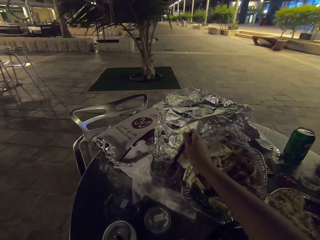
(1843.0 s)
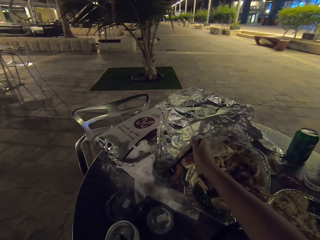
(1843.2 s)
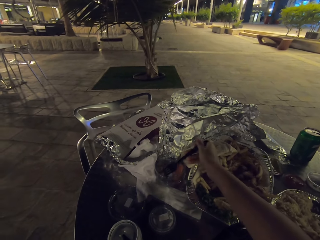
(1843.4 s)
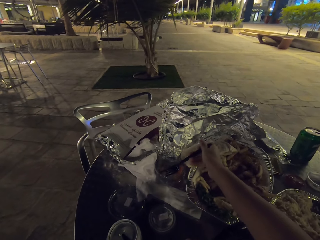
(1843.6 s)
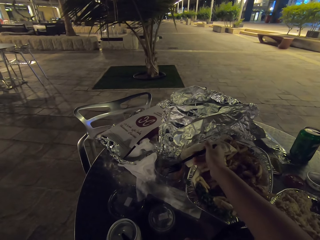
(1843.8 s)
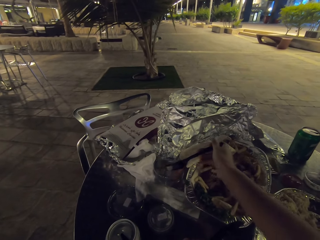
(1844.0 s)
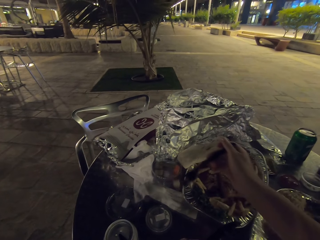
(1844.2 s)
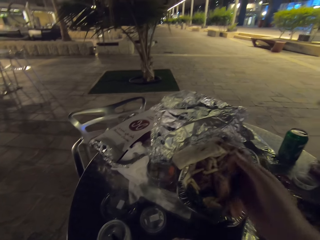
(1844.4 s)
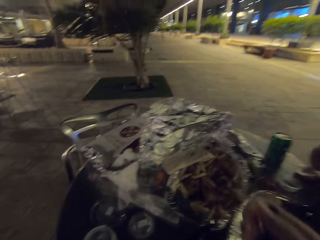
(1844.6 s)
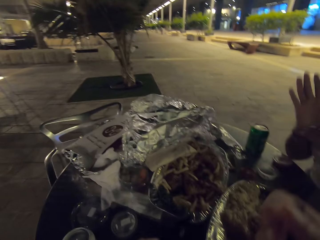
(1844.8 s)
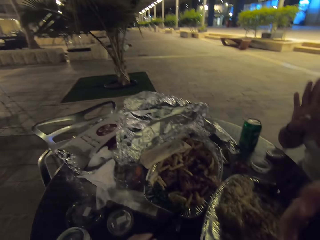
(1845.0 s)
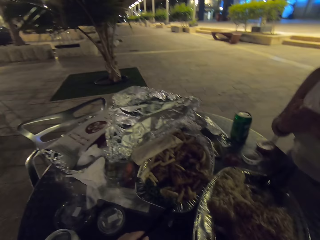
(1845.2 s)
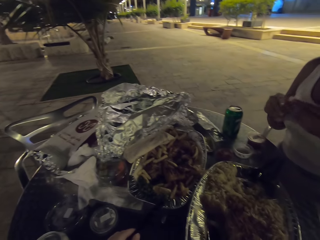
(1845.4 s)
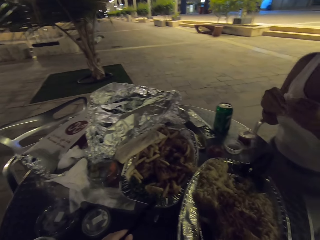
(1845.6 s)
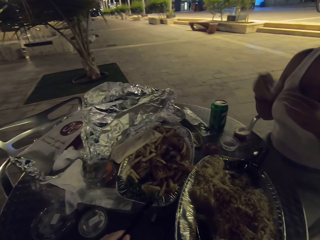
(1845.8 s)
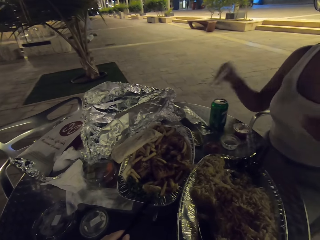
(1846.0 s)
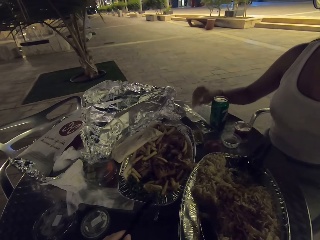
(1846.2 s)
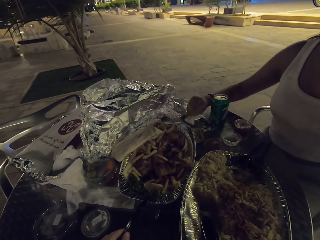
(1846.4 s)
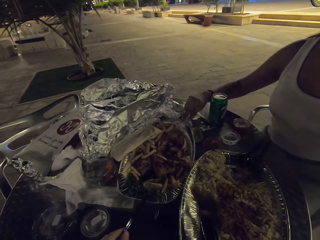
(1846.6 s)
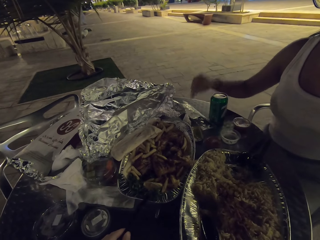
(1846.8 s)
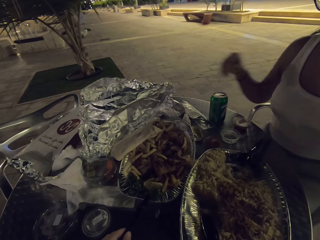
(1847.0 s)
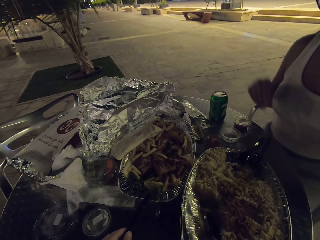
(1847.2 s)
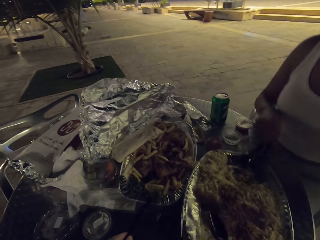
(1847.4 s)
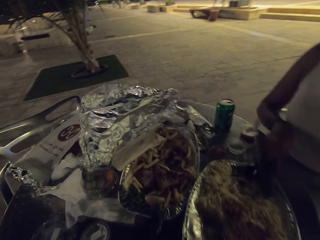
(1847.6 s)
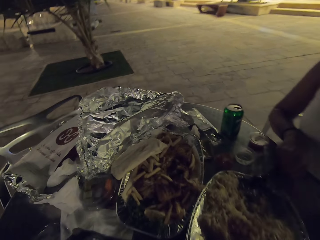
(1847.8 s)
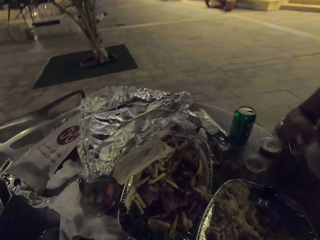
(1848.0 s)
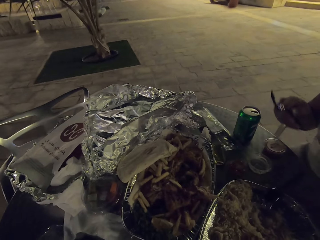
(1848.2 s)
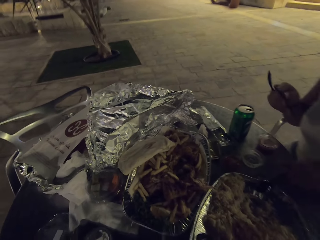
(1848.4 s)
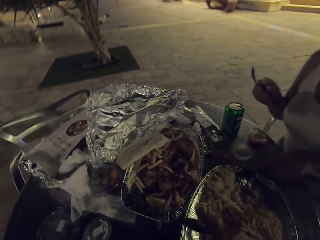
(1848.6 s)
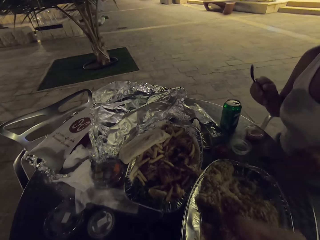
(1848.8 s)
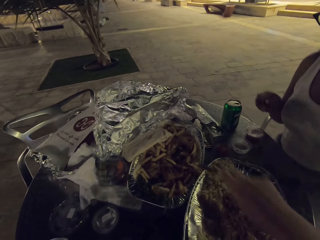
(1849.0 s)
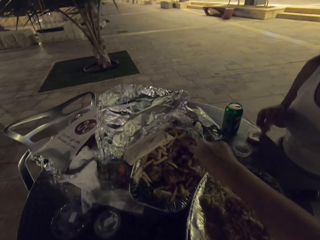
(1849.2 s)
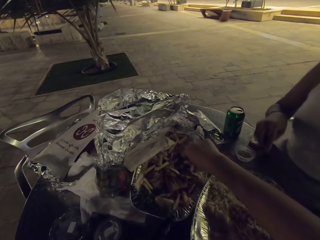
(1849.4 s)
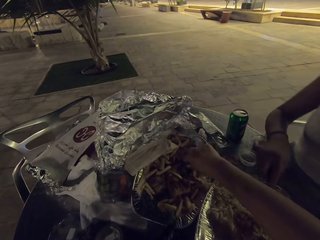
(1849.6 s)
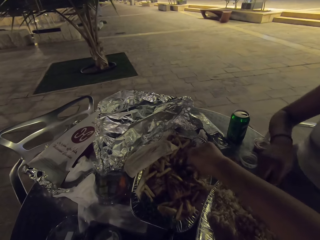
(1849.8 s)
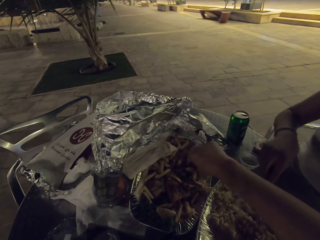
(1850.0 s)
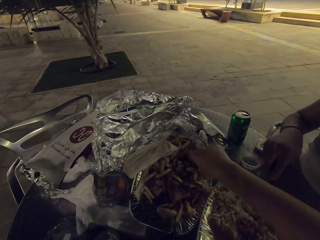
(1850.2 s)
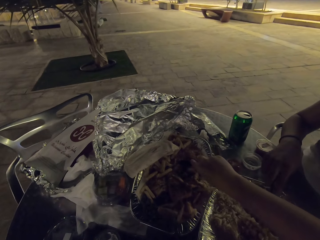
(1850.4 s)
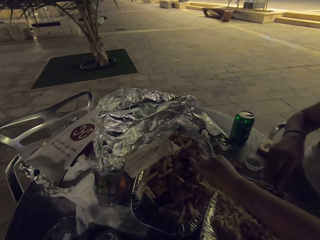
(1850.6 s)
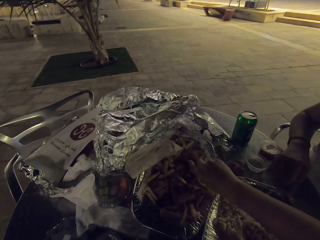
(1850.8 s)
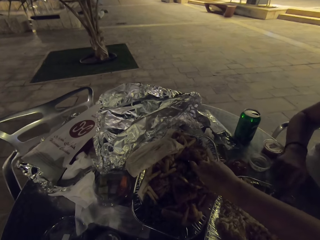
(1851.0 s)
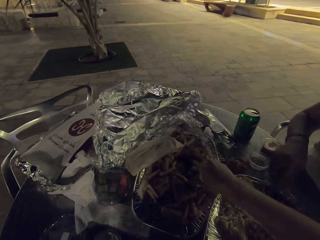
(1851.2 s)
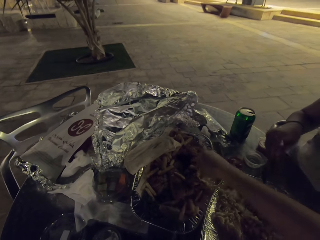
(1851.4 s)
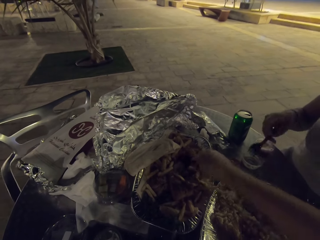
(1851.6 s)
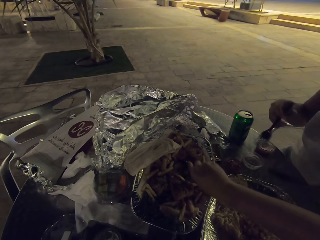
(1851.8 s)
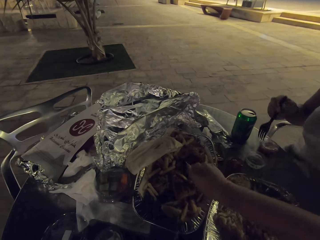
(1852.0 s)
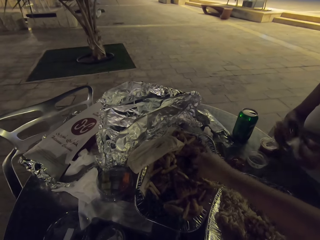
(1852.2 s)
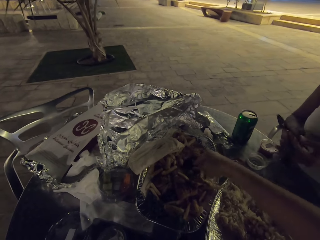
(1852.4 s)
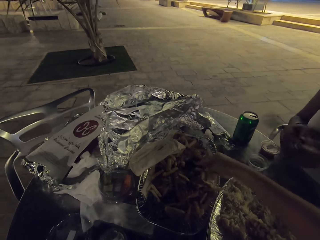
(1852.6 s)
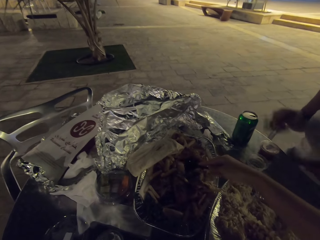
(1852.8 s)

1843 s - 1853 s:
The camera wearer picks something in a plastic tin. A woman puts the serviette on the table, picks up a plastic fork, and eats the food on the table.

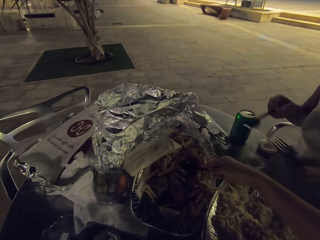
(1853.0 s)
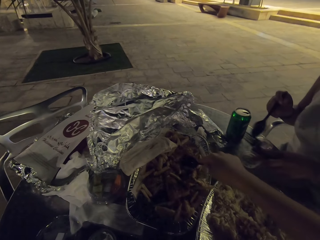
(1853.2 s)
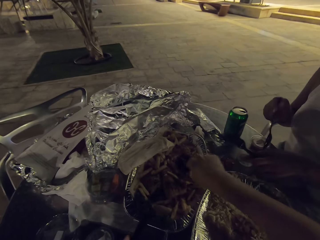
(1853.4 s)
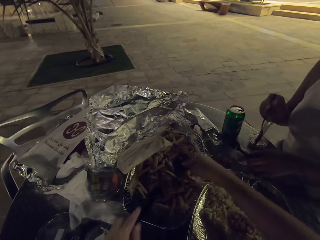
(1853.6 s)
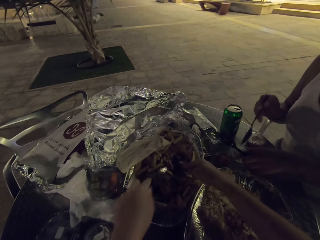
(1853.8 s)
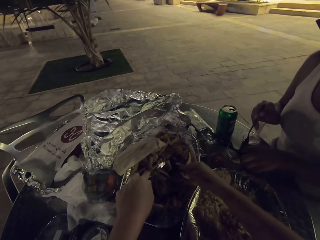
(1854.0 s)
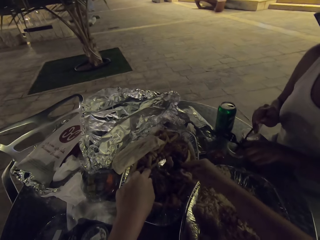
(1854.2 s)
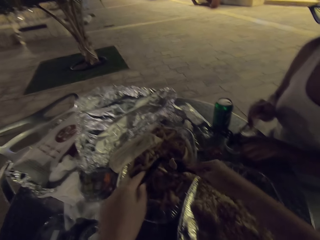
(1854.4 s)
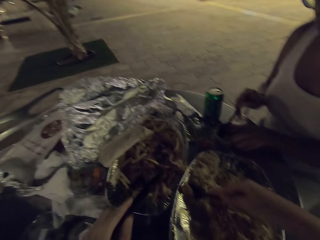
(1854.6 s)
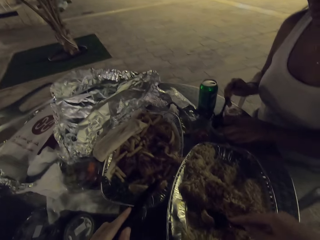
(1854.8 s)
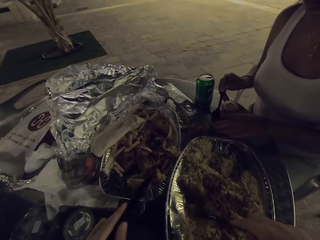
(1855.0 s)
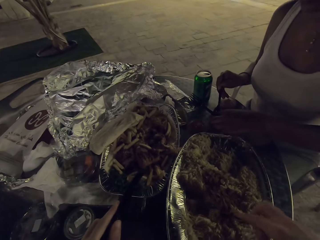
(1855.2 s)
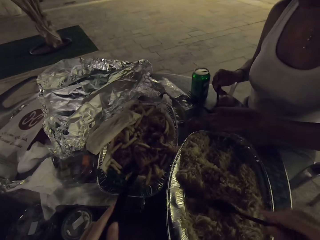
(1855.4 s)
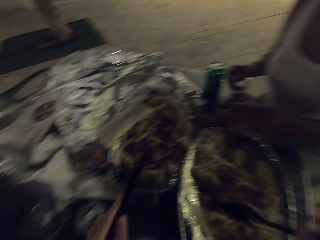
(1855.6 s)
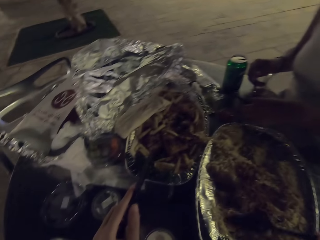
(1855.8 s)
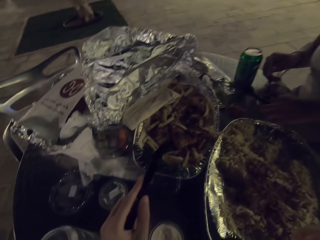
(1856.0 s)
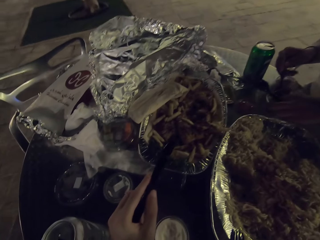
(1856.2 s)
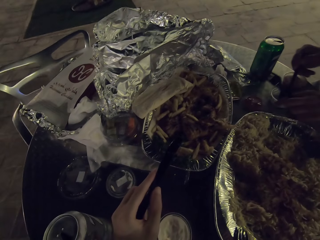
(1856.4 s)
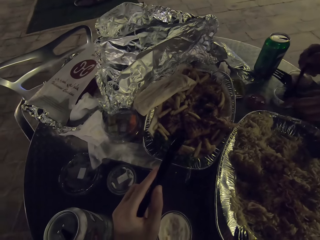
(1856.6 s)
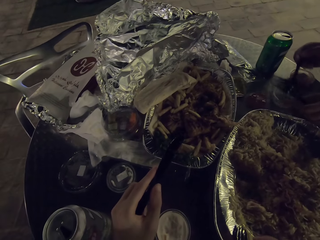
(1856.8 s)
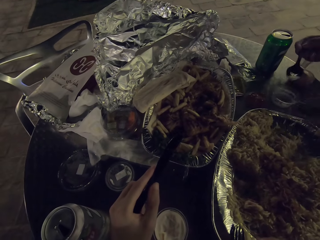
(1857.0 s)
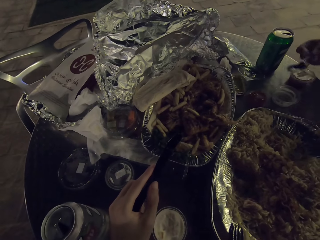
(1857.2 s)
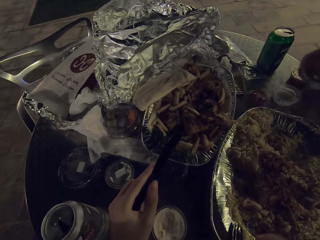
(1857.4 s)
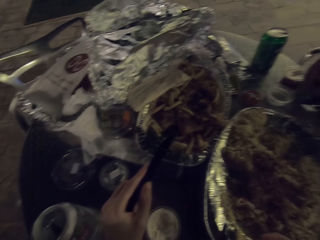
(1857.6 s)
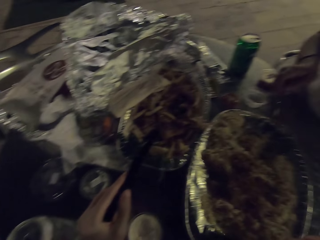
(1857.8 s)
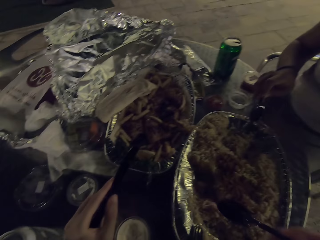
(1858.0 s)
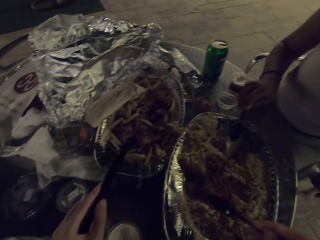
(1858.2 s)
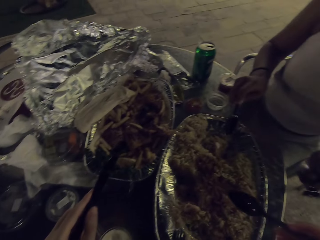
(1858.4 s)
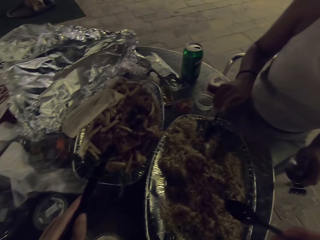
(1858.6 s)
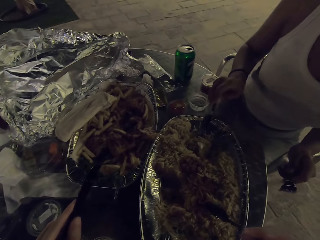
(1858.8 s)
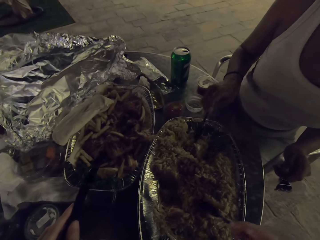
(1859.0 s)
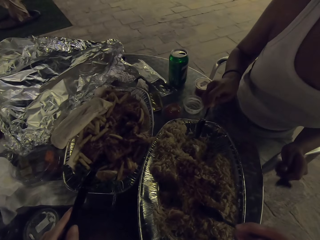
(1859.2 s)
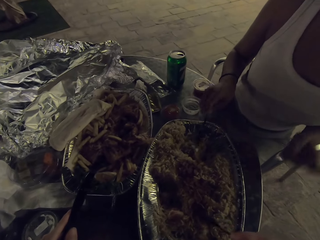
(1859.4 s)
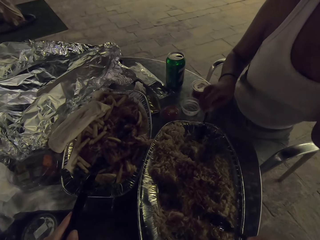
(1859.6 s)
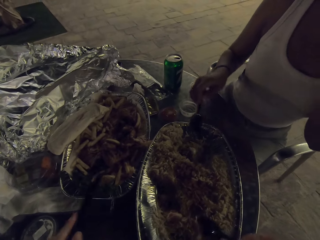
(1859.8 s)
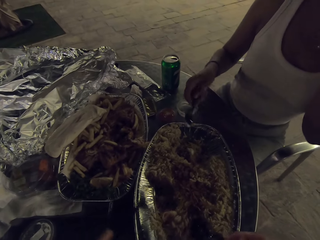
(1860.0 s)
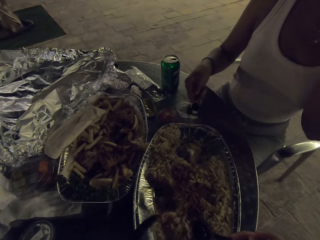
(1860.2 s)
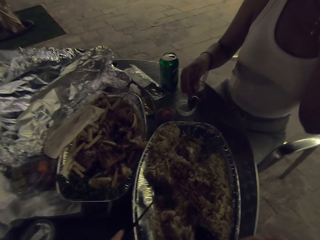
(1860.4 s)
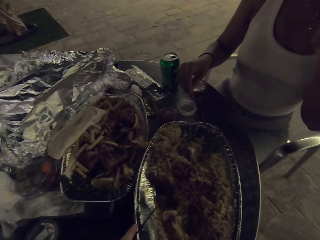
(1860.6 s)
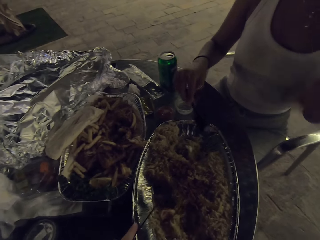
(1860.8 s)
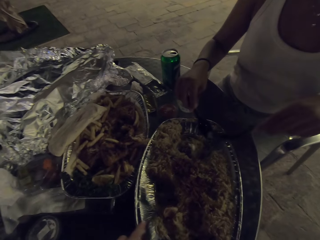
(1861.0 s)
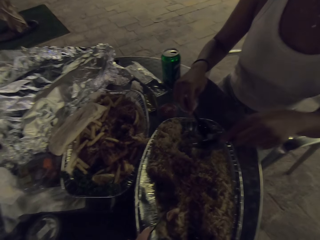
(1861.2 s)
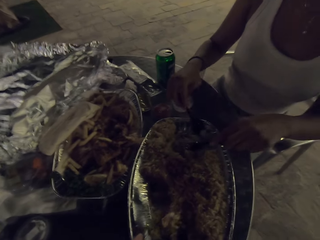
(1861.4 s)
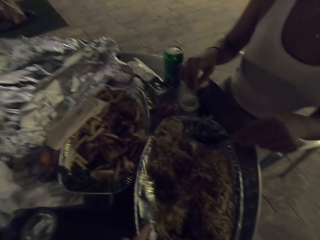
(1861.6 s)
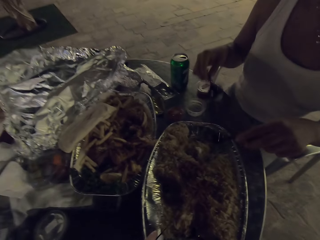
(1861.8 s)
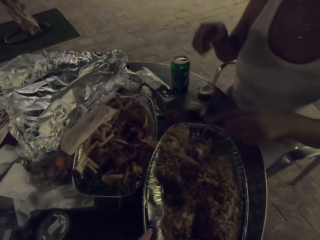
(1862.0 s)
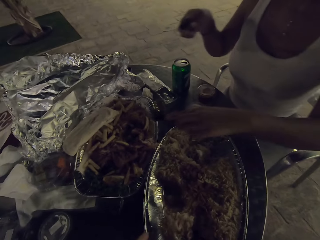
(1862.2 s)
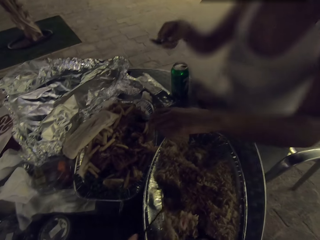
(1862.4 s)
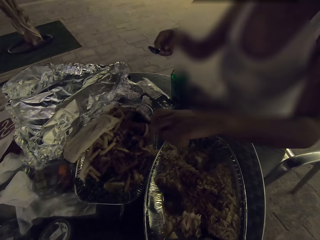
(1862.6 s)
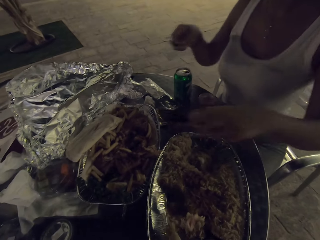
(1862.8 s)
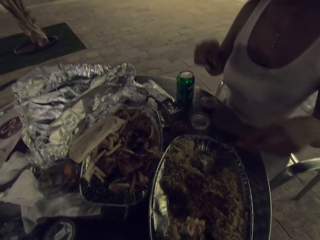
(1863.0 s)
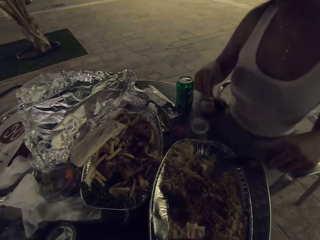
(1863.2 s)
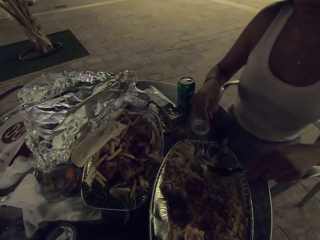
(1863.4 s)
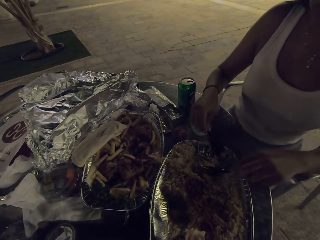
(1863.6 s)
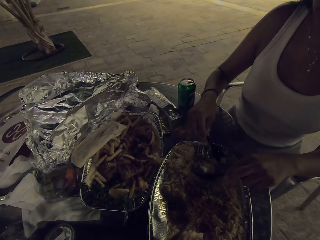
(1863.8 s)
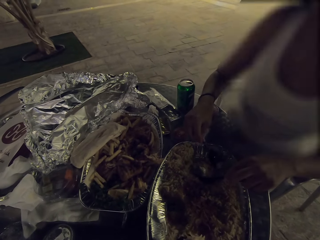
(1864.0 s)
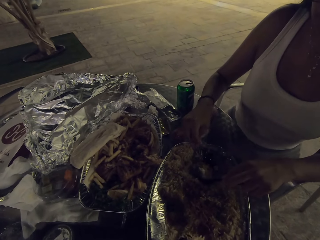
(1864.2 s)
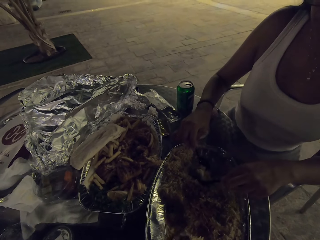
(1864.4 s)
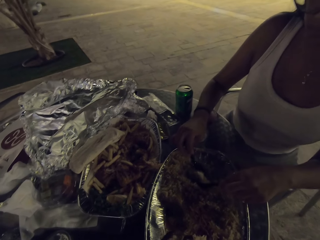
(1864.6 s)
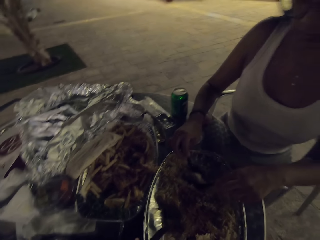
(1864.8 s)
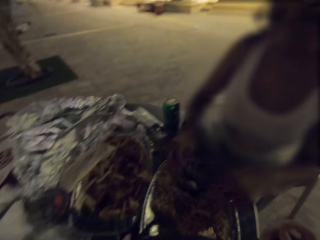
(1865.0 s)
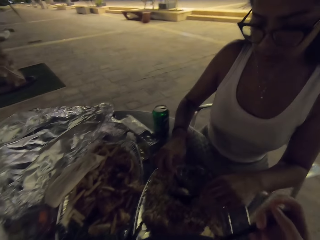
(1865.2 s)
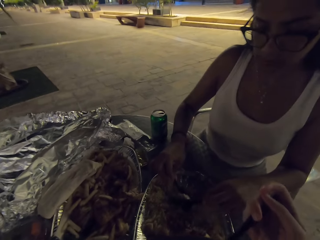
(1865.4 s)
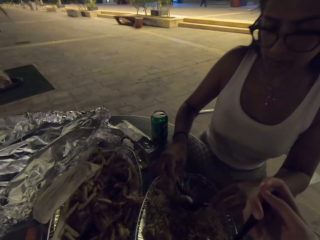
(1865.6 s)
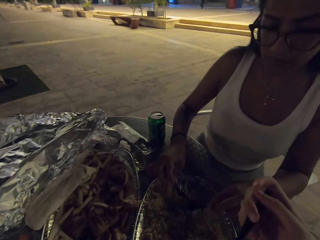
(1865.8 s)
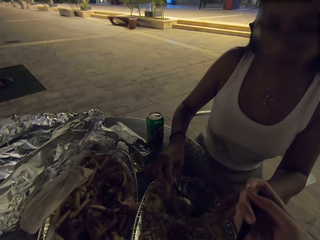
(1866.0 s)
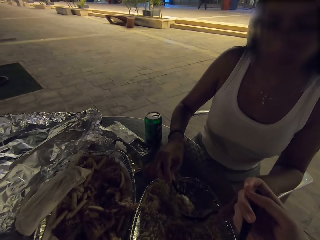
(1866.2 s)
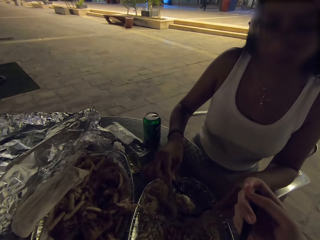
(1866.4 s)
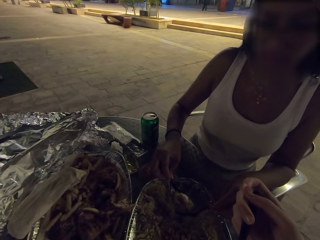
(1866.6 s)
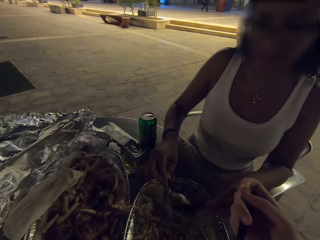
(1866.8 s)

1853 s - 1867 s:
The camera wearer scoops a piece of meat. They put the piece of meat in a tray of rice. A woman scoops something from a small tin. The woman puts something in the tray of rice. The woman scoops some rice.
